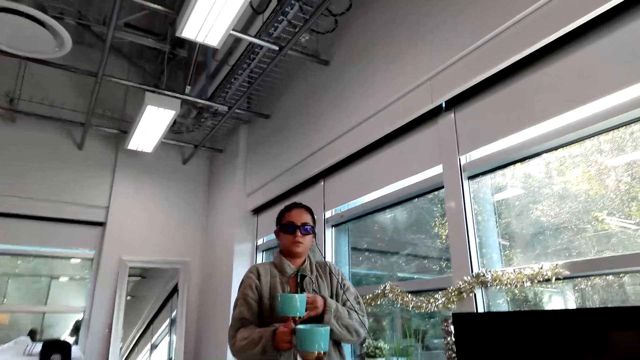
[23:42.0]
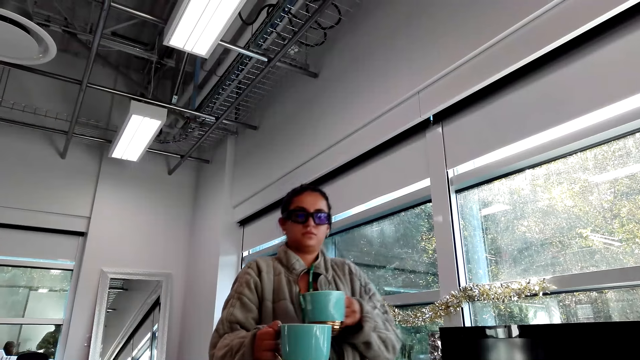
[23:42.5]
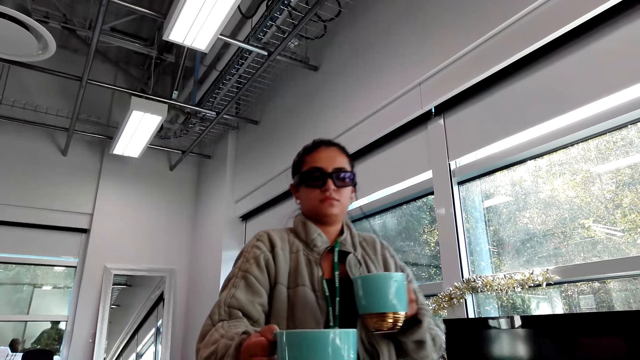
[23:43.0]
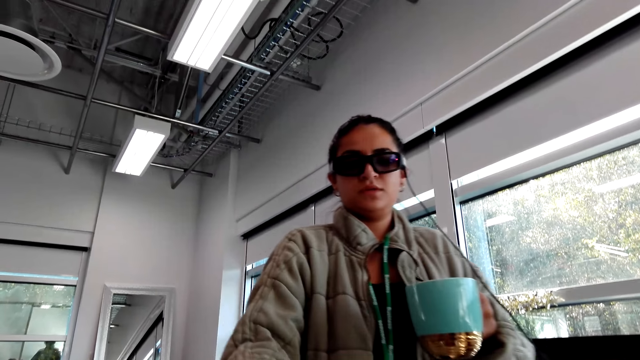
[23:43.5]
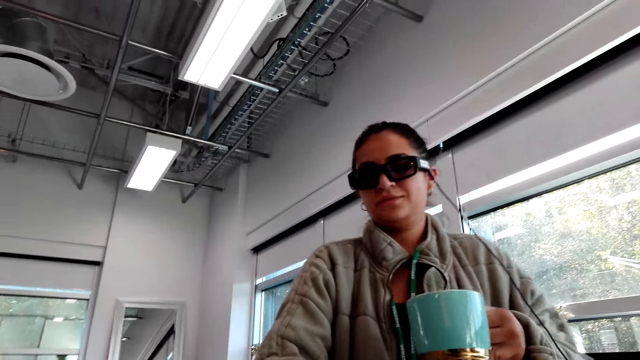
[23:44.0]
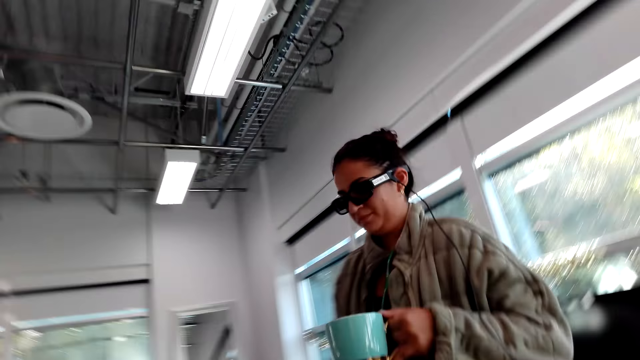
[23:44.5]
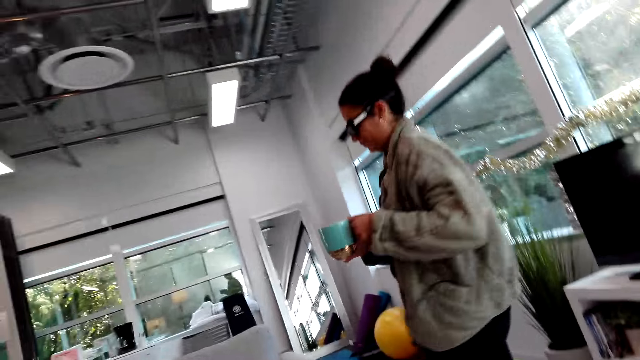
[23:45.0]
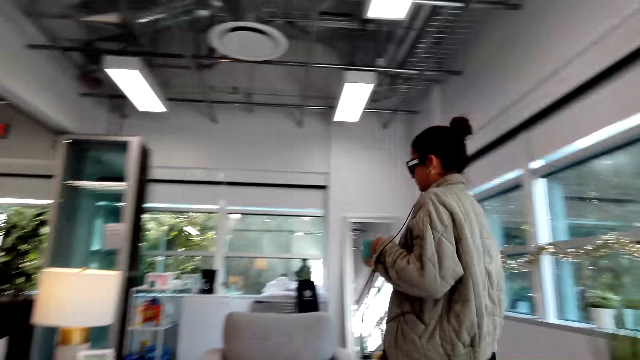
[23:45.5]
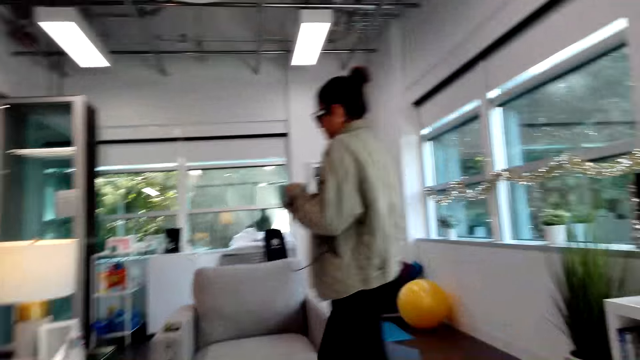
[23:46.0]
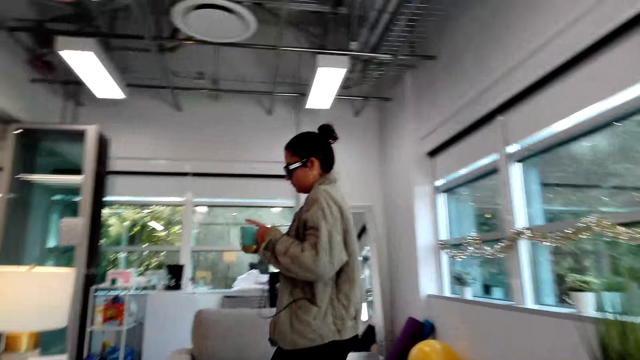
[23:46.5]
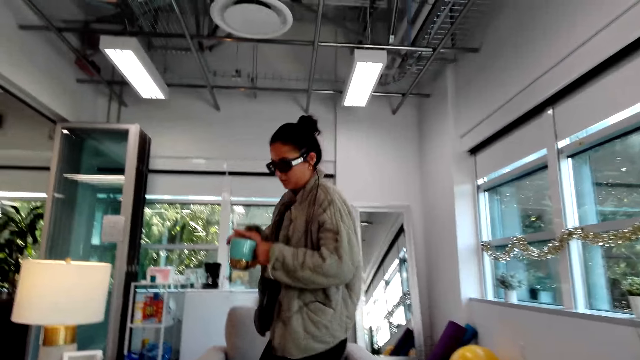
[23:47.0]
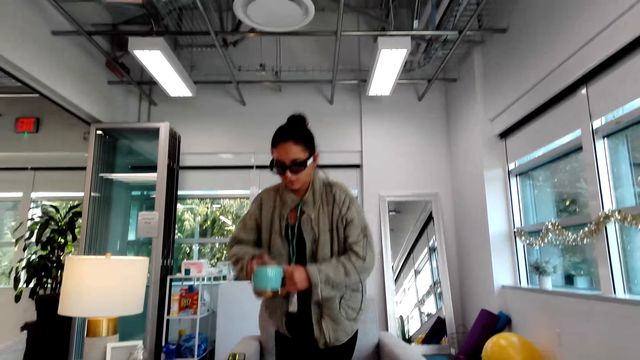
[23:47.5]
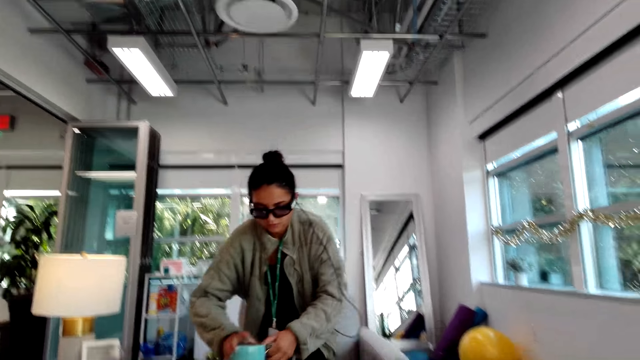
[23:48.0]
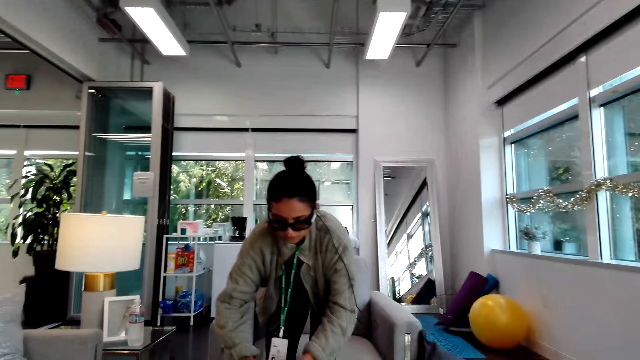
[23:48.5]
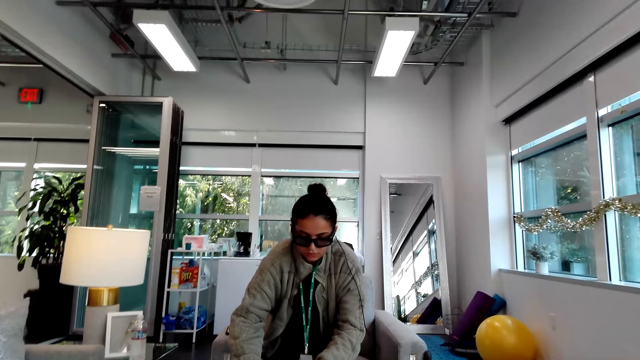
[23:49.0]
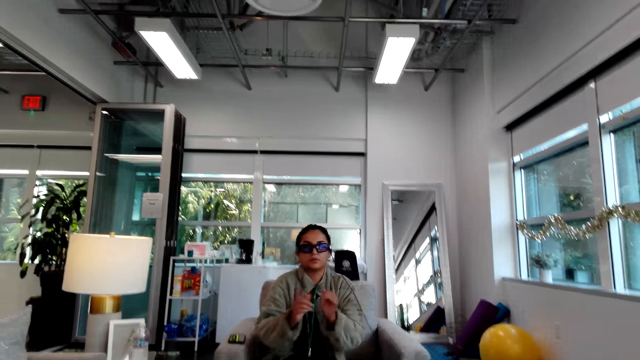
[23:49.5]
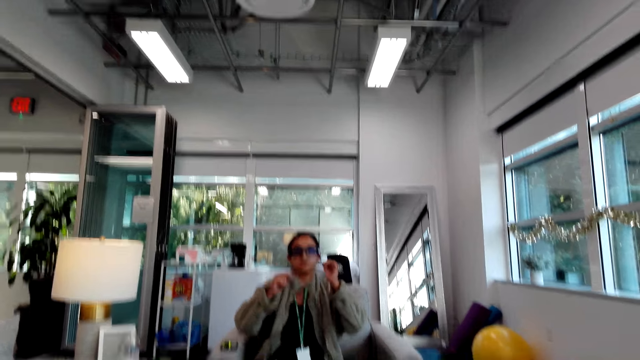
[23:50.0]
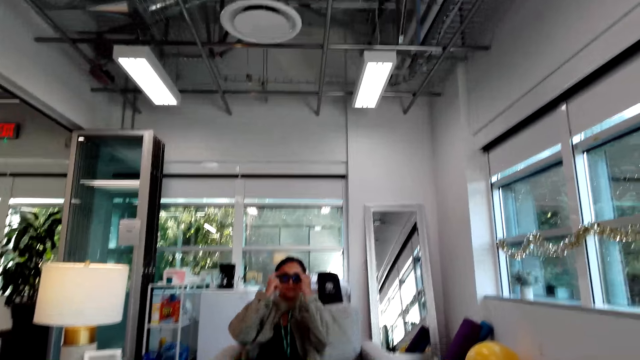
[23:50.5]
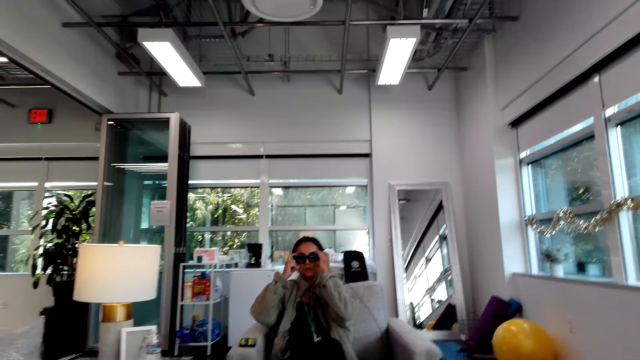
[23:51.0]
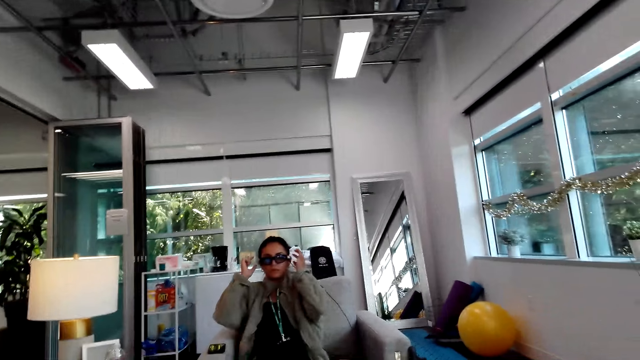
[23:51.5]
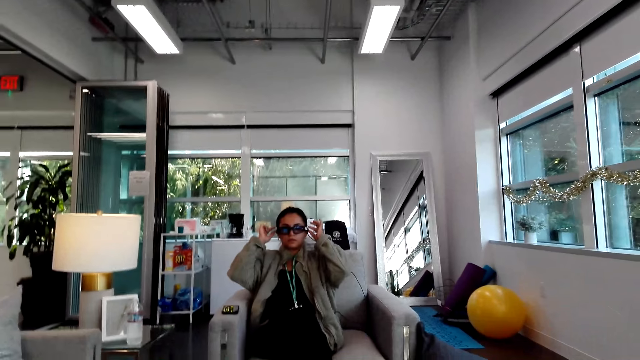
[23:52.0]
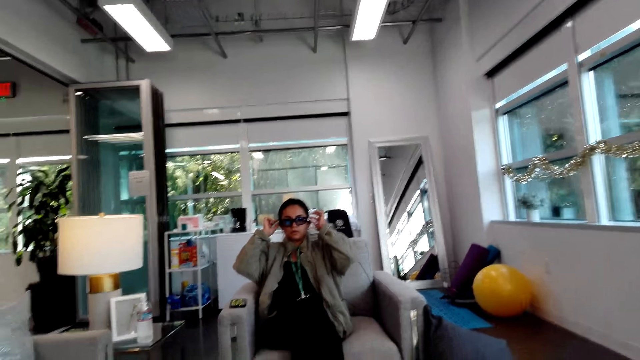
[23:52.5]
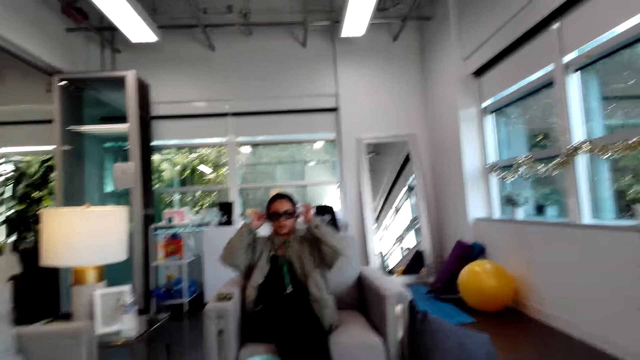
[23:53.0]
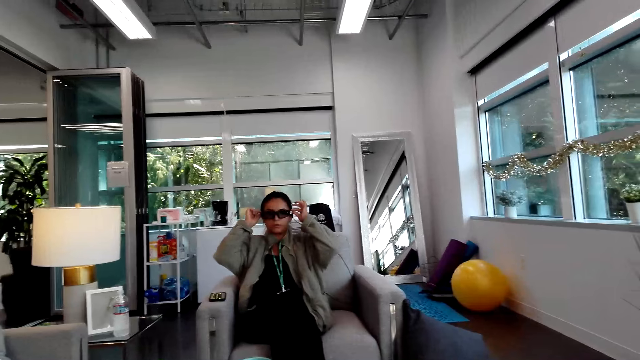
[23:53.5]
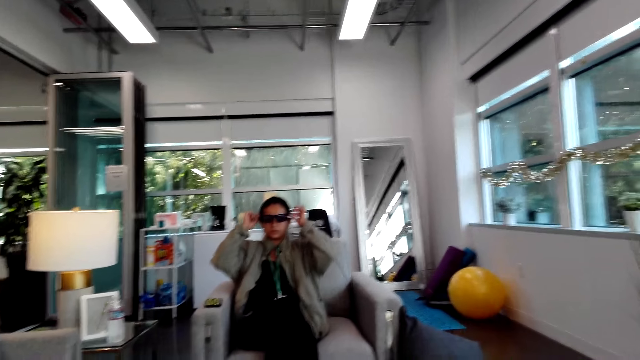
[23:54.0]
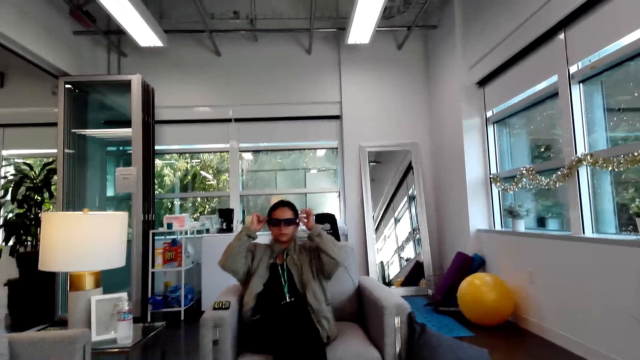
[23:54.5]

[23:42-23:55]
A woman gives the camera wearer a cup of coffee. The woman holds cards with her hands. The woman puts the cup of coffee on the table and sits down on a sofa. The camera wearer talks with the woman. The woman adjusts her camera with her hands.

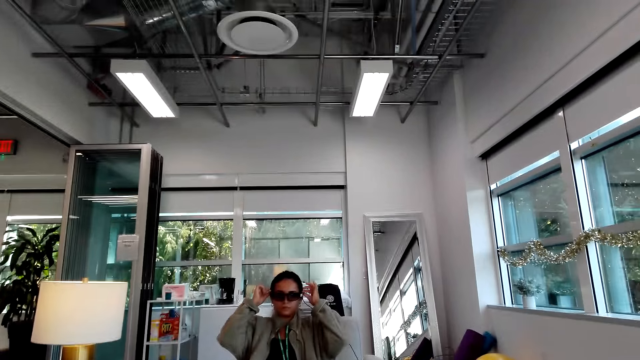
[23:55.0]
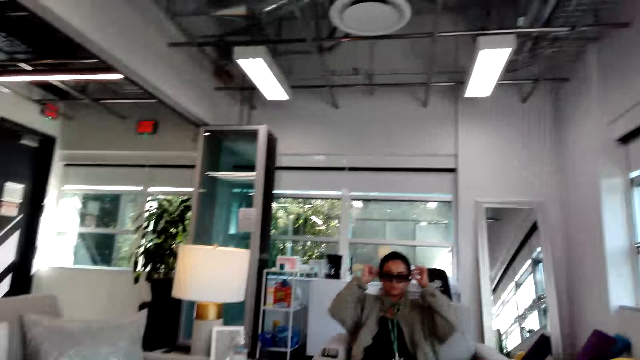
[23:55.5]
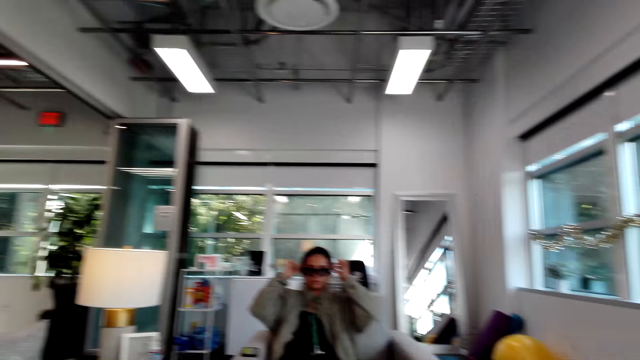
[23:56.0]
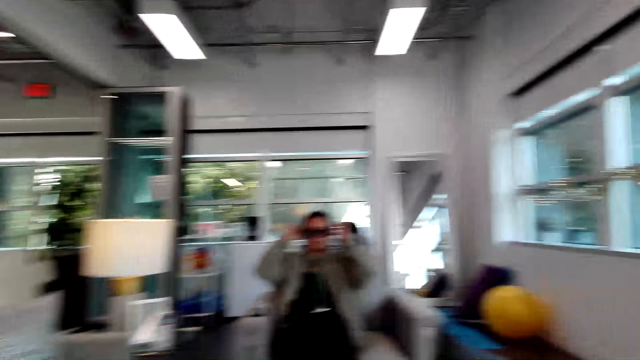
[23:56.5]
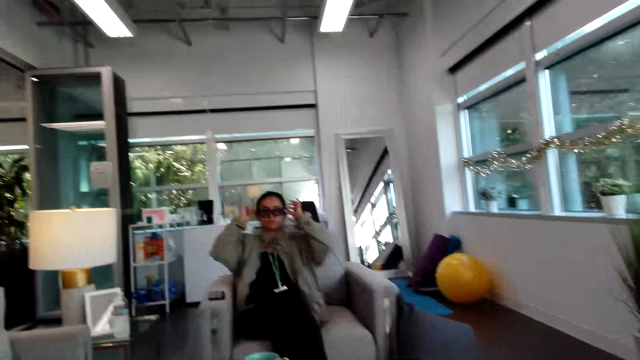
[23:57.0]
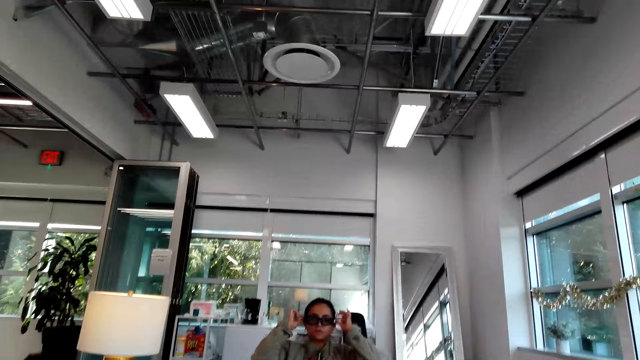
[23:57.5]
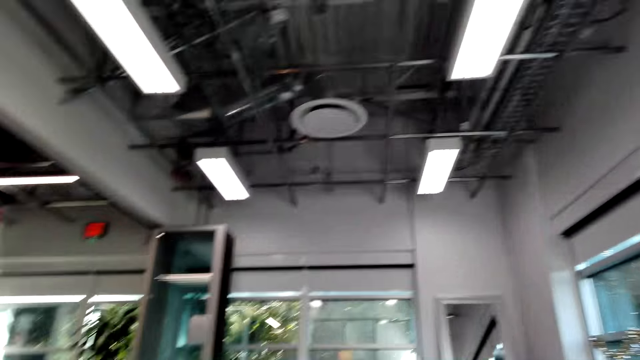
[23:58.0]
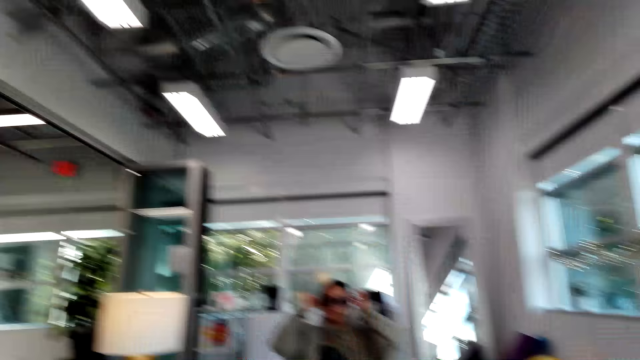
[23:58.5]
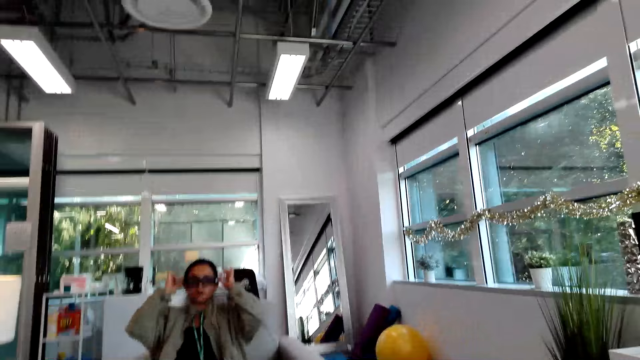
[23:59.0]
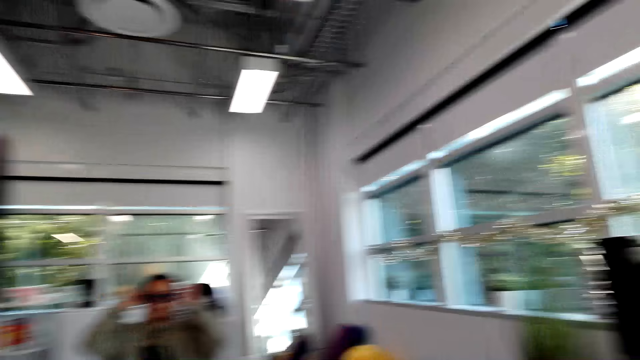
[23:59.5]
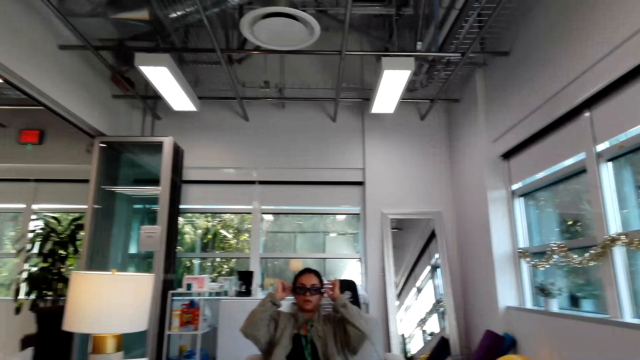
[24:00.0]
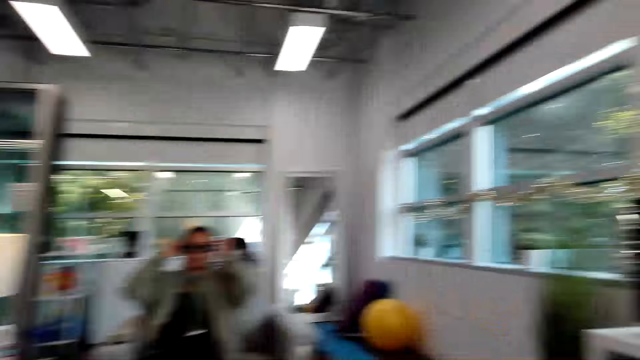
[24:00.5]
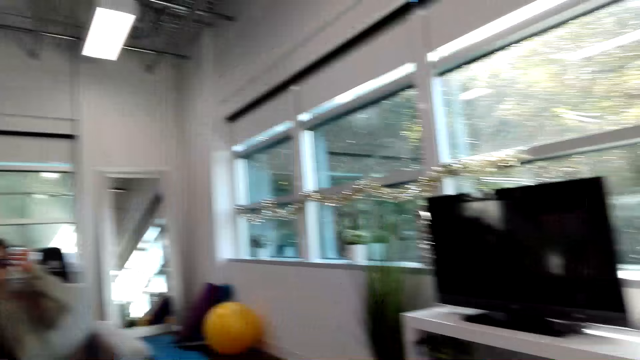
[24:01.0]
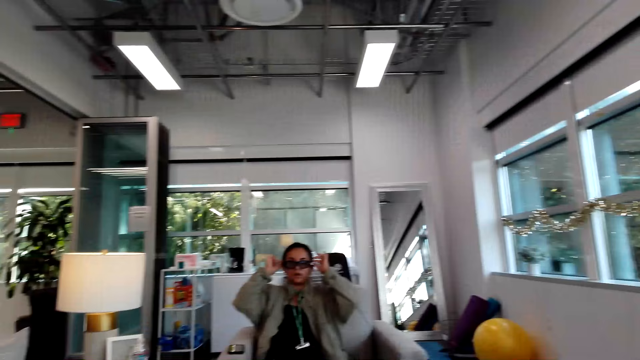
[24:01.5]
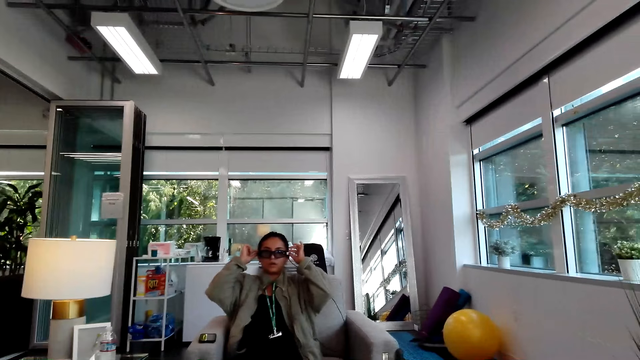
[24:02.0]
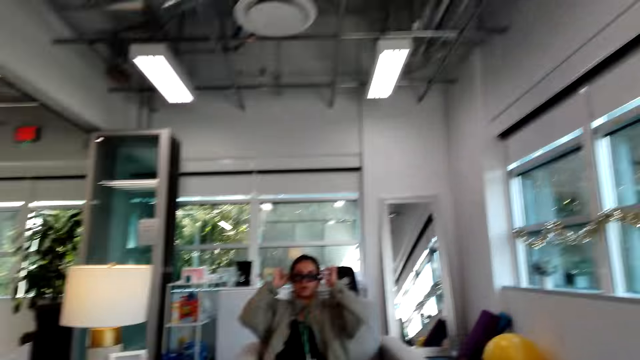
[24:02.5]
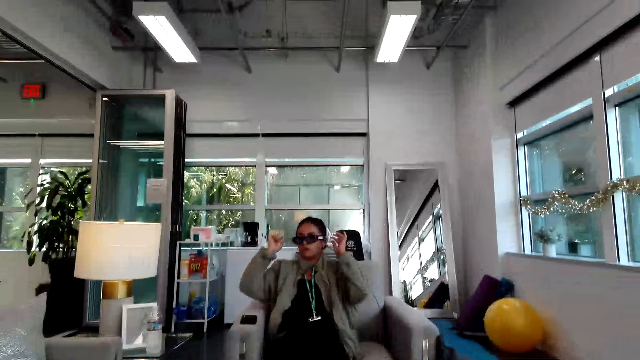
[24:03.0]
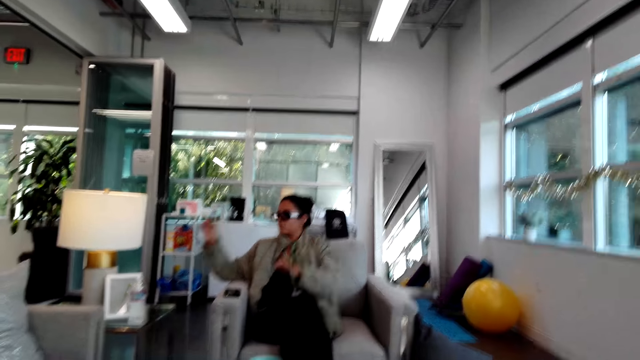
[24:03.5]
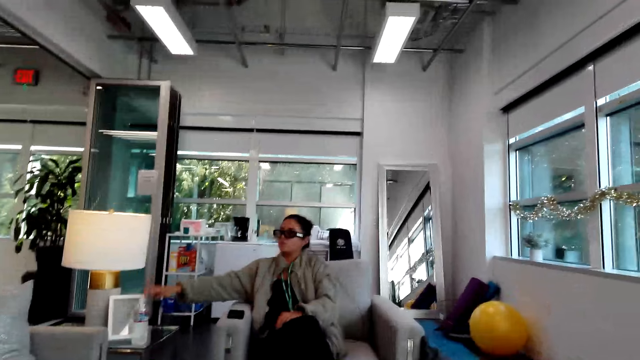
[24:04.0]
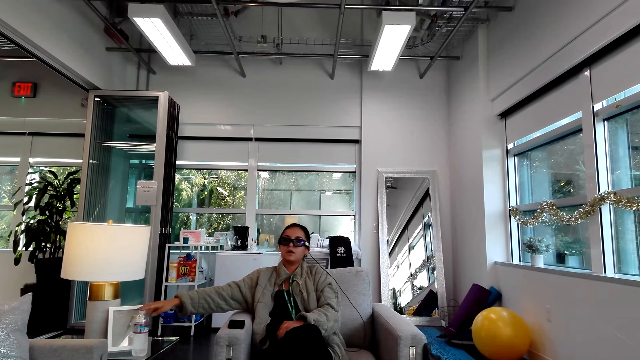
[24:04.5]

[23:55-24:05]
The camera wearer looks around a house.
